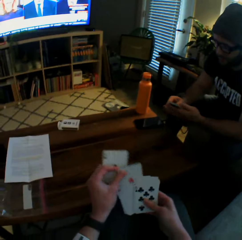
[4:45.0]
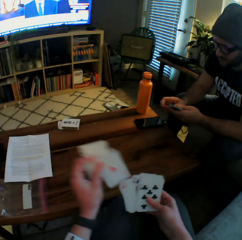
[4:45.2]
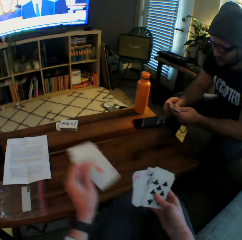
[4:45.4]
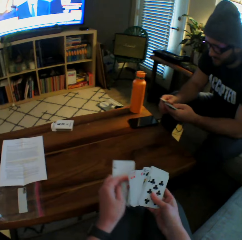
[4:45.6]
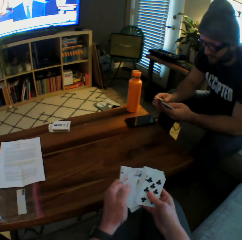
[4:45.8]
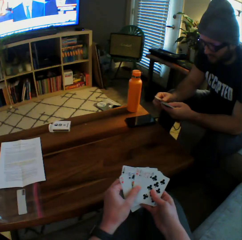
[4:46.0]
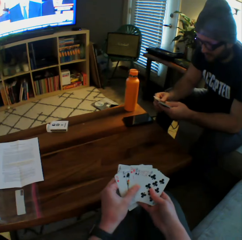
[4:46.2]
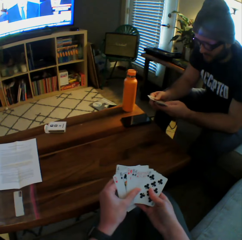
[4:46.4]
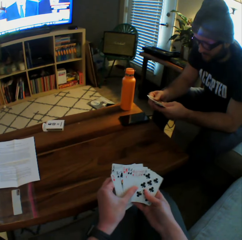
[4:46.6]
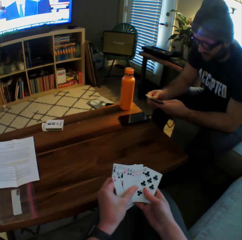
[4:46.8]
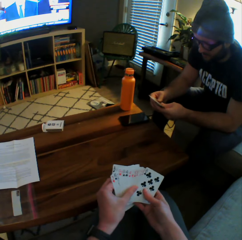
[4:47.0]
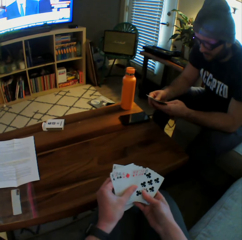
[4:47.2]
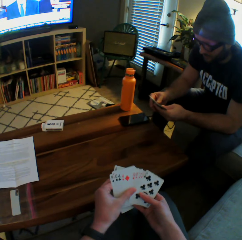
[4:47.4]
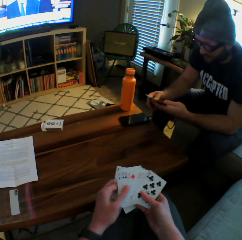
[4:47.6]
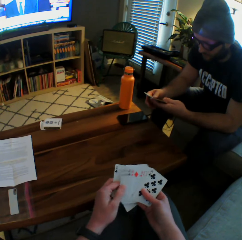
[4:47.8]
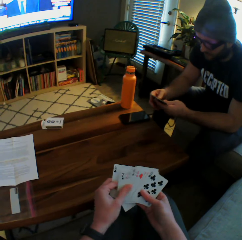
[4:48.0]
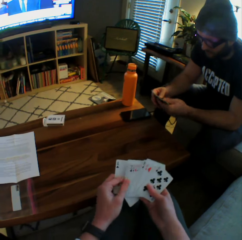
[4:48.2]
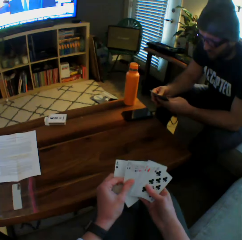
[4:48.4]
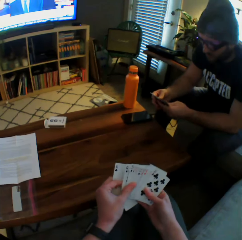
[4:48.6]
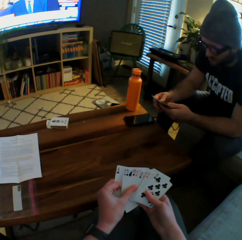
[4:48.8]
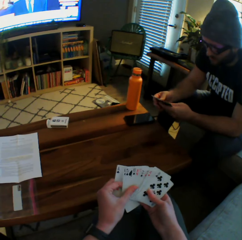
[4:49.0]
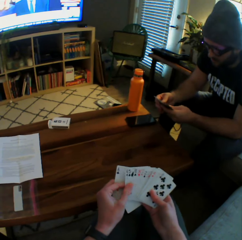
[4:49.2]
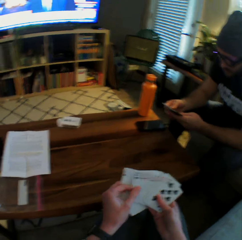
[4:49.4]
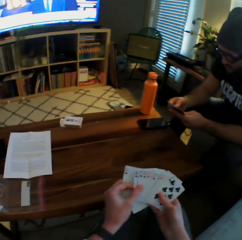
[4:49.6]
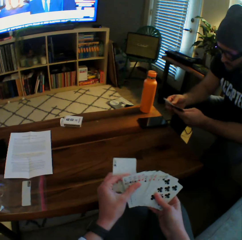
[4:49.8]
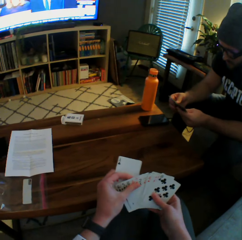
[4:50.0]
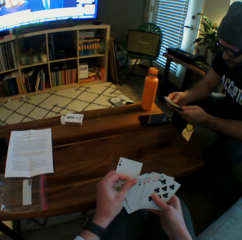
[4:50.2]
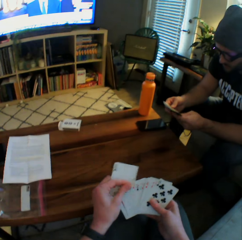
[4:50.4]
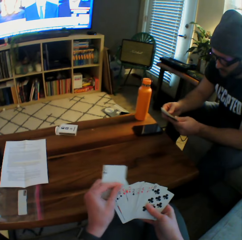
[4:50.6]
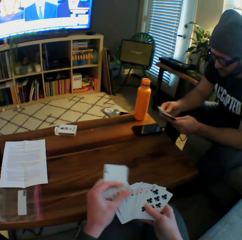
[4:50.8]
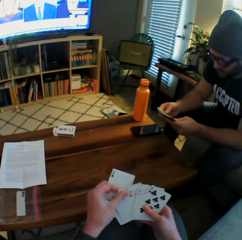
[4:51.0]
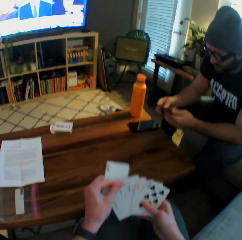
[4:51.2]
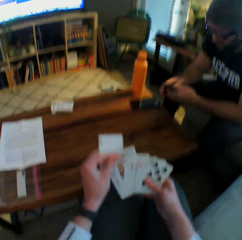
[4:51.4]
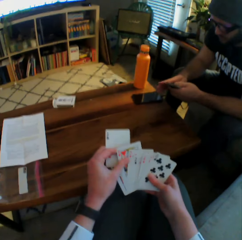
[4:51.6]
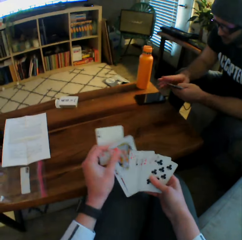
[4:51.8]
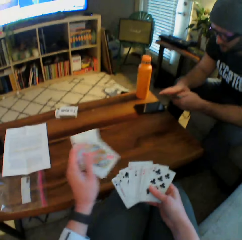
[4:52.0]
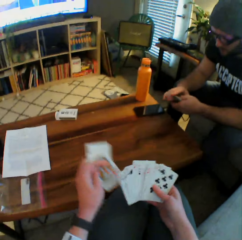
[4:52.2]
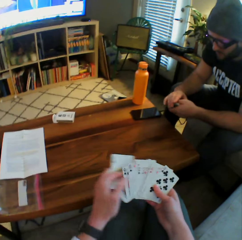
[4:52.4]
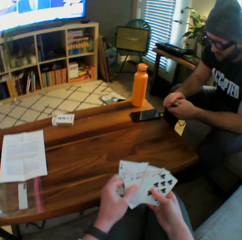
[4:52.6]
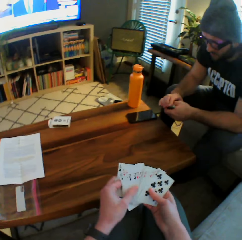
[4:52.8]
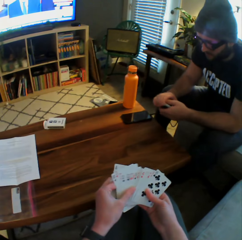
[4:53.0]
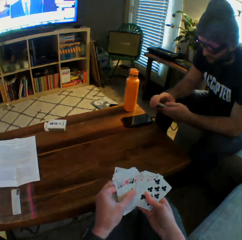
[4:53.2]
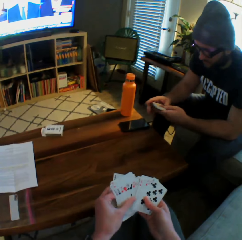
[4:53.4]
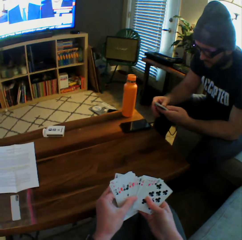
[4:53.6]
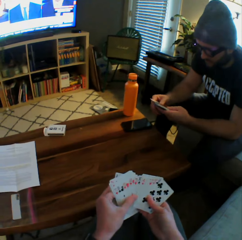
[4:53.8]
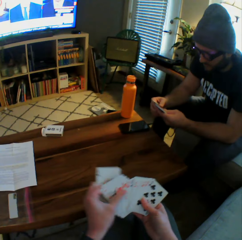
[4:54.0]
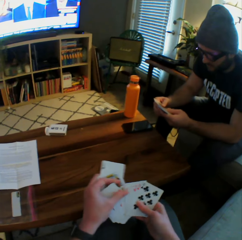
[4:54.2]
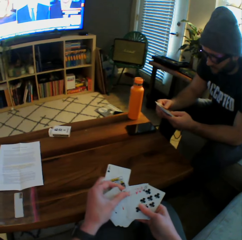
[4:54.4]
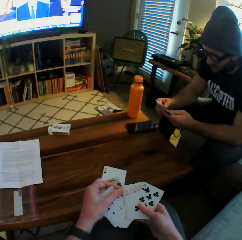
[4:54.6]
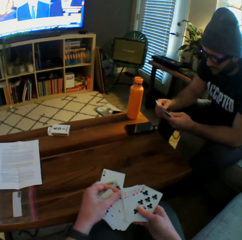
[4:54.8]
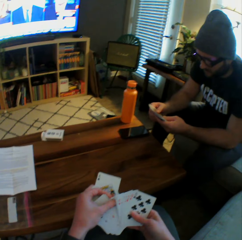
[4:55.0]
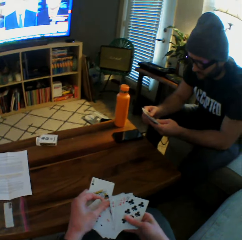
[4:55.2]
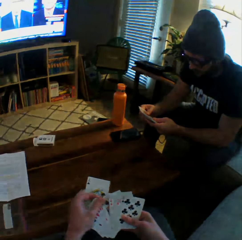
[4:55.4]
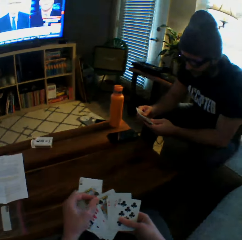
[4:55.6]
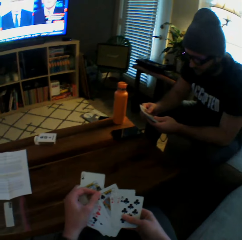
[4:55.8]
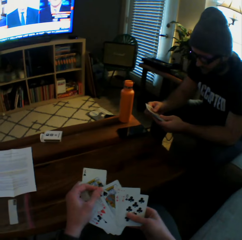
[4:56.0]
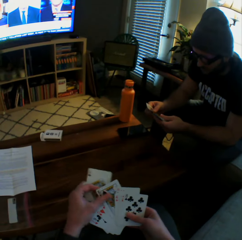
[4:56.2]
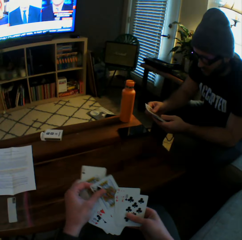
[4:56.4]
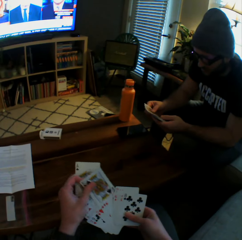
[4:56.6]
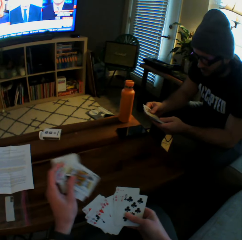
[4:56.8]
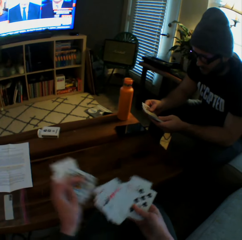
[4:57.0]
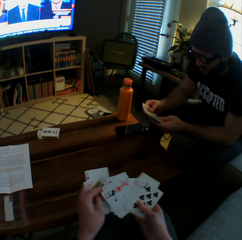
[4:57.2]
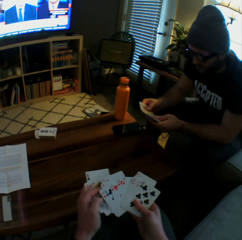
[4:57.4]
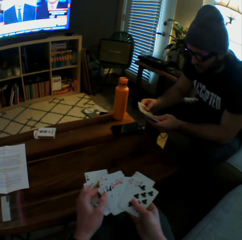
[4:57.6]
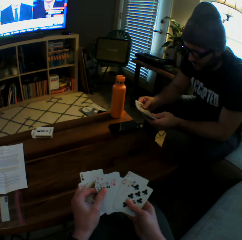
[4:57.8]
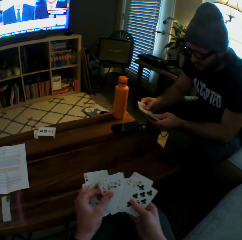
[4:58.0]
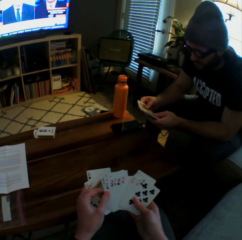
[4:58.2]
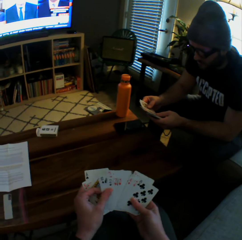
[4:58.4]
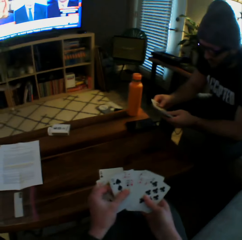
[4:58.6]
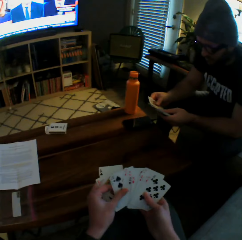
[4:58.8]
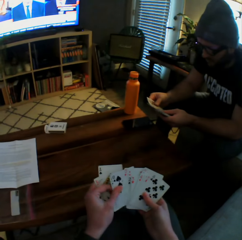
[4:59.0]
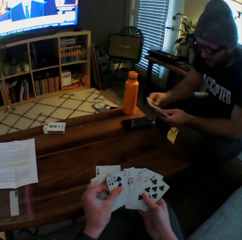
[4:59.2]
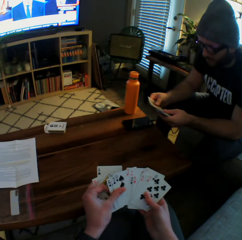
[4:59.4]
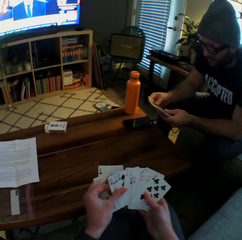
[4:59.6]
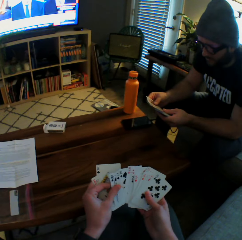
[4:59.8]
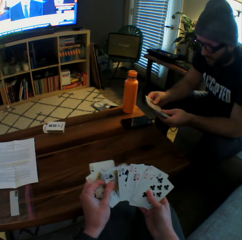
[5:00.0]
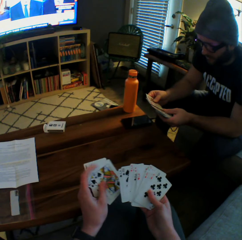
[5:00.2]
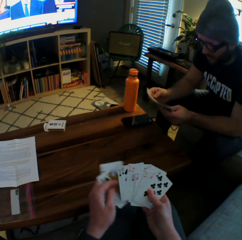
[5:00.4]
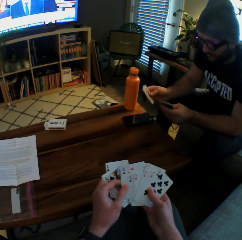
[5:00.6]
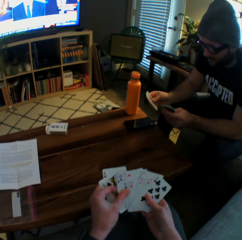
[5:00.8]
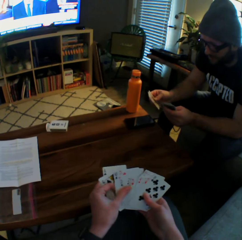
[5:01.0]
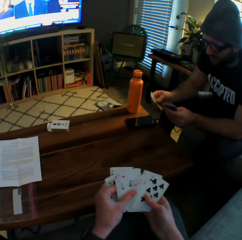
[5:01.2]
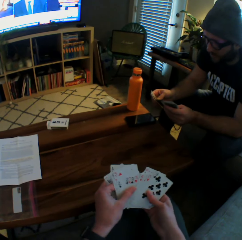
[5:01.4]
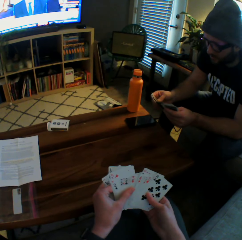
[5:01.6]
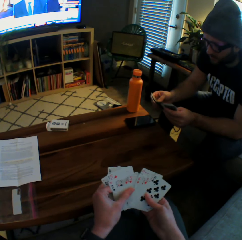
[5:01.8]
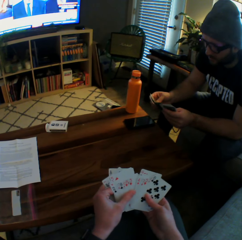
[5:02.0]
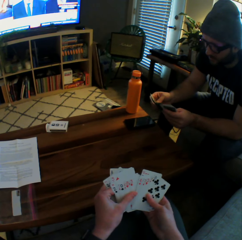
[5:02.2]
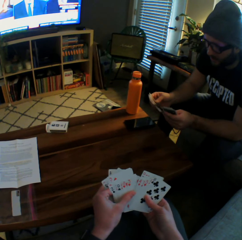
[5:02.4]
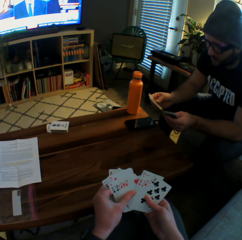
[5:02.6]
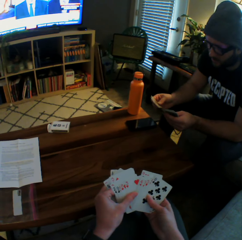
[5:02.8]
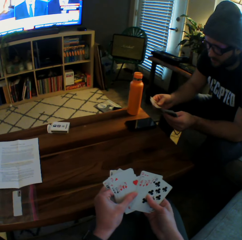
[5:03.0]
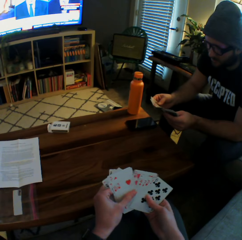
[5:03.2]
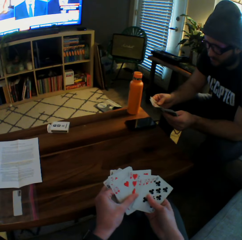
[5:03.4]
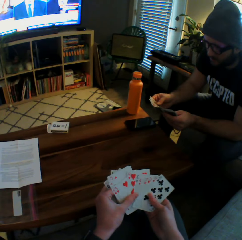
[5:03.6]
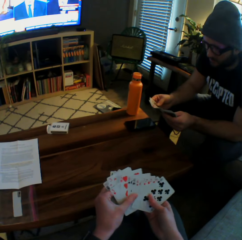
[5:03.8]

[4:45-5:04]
The camera wearer interacts with a man. She arranges the cards in her hands. The man arranges the cards in his hands. The camera wearer shuffles the cards in her hands.

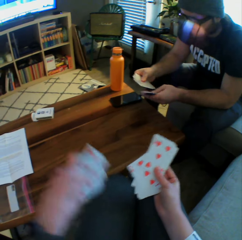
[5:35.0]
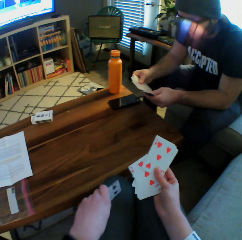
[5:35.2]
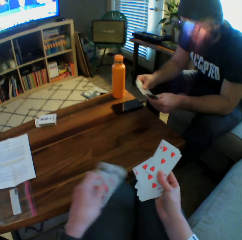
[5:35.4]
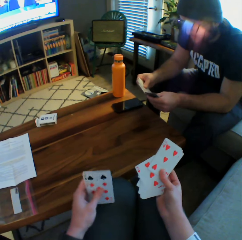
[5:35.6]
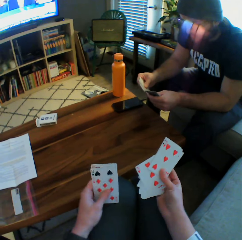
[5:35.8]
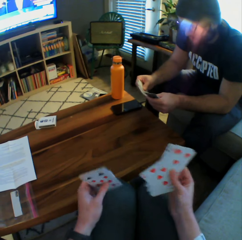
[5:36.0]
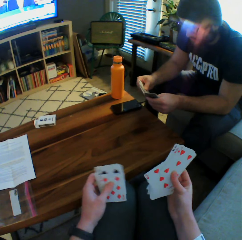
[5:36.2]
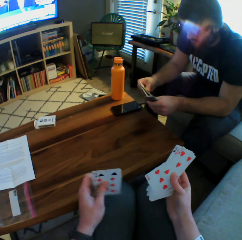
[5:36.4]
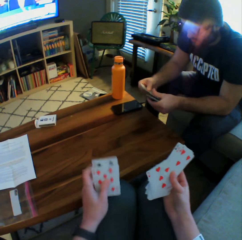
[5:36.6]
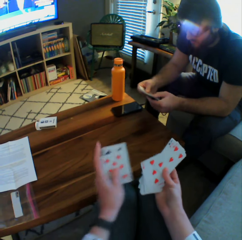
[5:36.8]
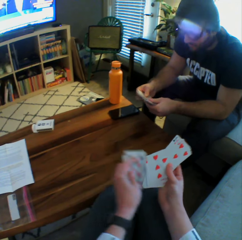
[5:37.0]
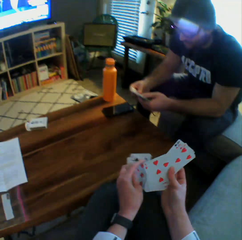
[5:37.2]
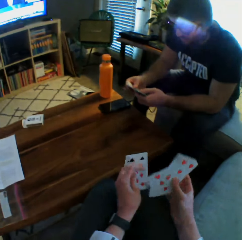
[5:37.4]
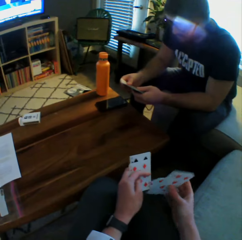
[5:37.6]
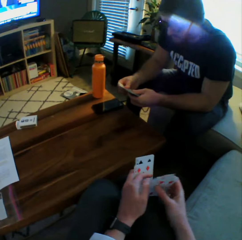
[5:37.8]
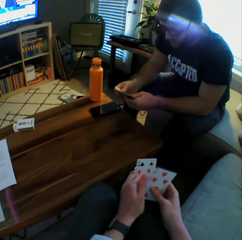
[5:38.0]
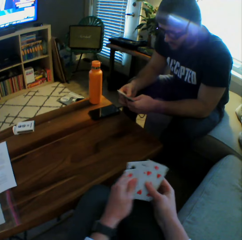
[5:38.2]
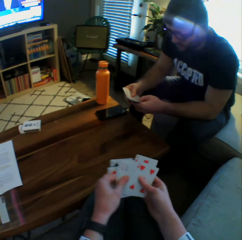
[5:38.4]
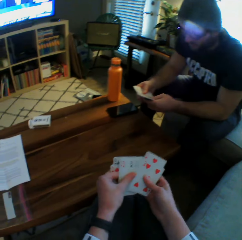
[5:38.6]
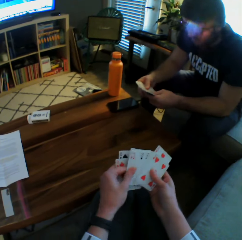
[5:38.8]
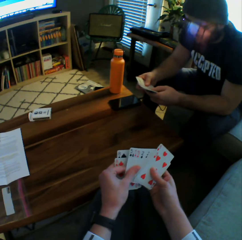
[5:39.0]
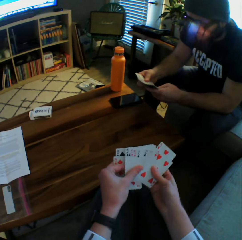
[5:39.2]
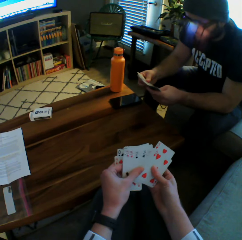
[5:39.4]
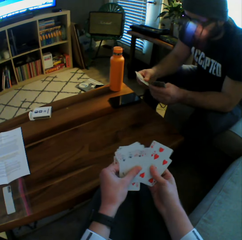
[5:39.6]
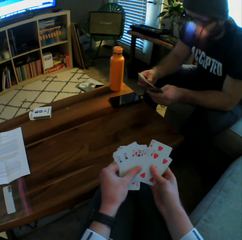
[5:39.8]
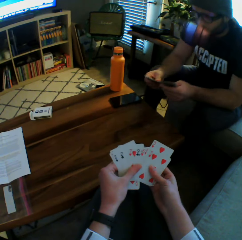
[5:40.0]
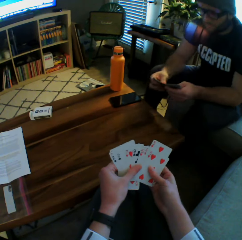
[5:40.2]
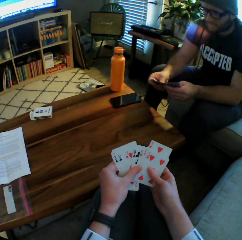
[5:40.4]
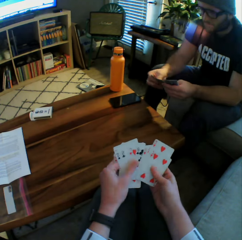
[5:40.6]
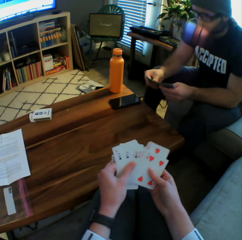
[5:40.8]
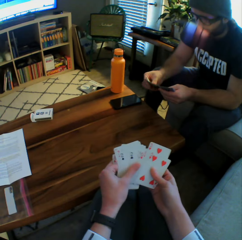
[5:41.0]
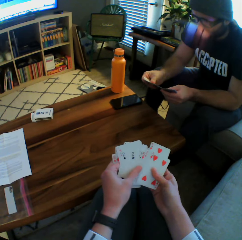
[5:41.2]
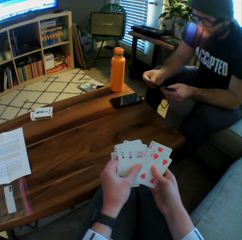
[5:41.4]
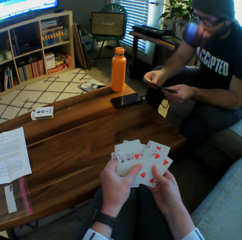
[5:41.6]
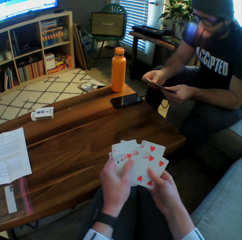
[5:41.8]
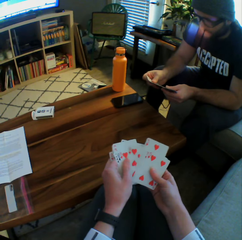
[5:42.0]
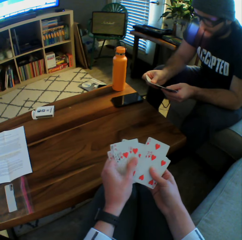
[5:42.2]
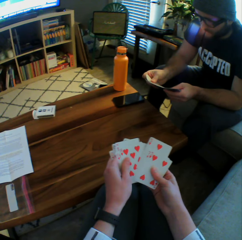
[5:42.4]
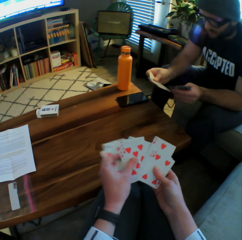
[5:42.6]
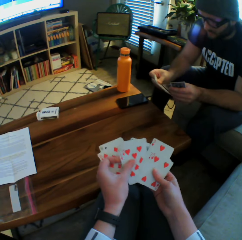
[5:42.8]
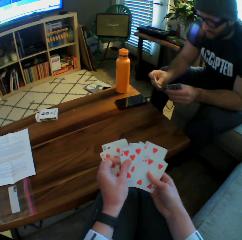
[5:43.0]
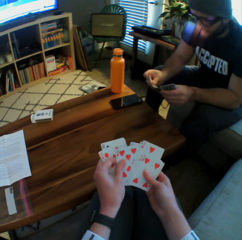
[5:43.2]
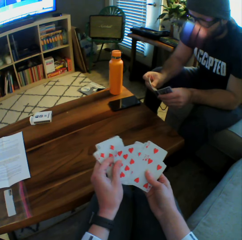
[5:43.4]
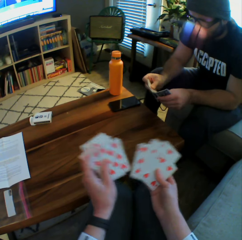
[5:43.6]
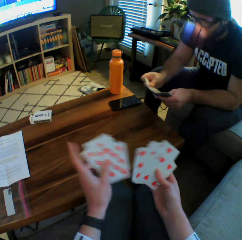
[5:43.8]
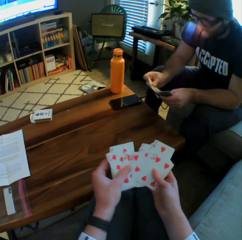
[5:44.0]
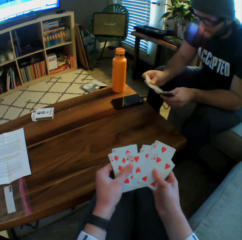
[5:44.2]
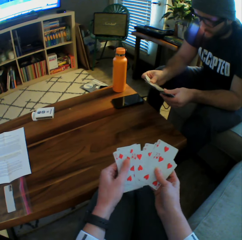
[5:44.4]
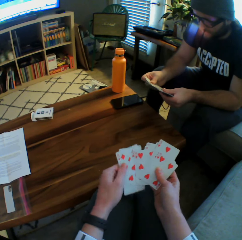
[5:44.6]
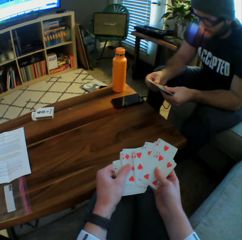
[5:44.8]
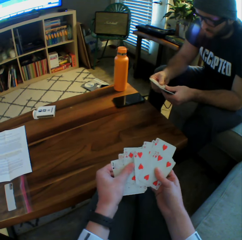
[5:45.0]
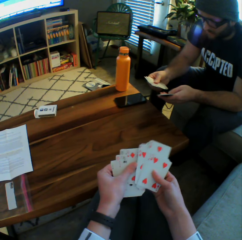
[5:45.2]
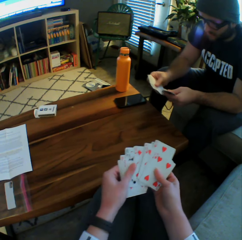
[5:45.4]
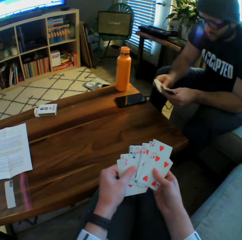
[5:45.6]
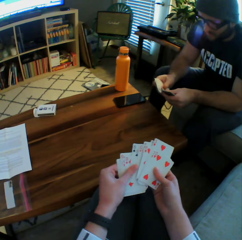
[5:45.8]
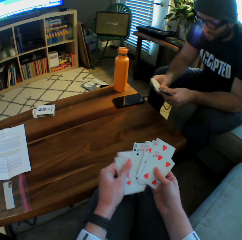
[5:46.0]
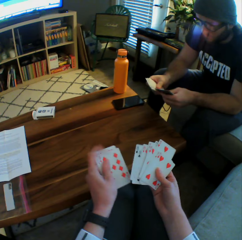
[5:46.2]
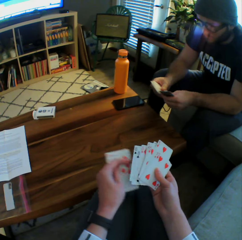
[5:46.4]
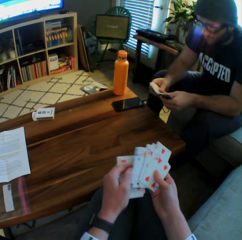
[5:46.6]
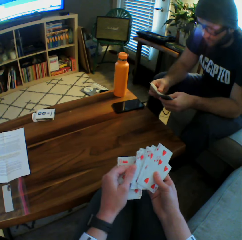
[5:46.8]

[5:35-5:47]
The camera wearer adjusts the cards on her lap with her left hand. She shuffles the cards in her hands.
